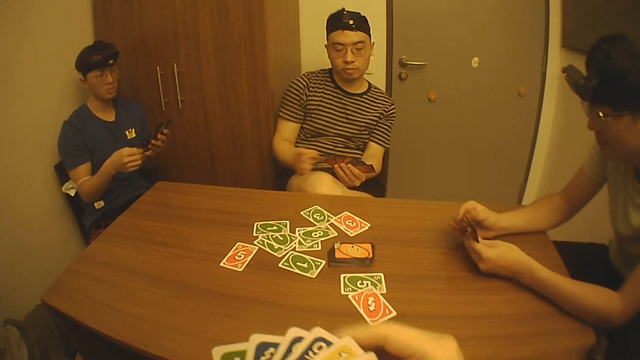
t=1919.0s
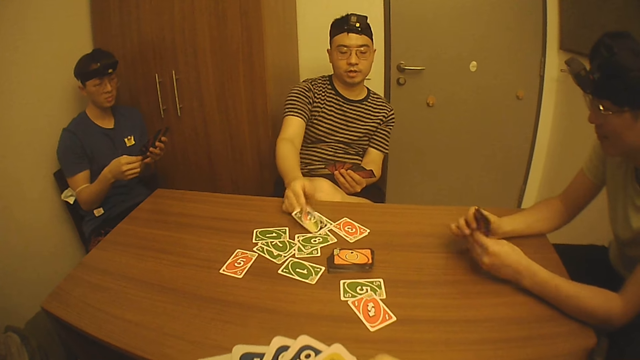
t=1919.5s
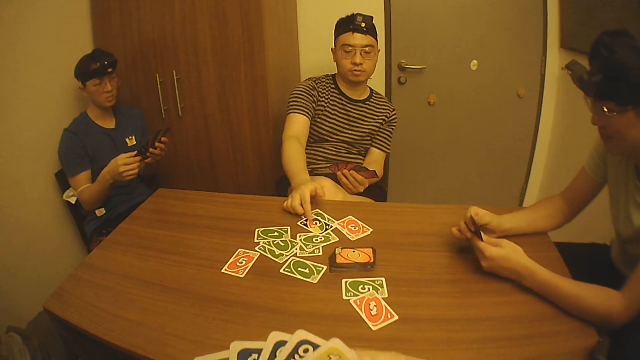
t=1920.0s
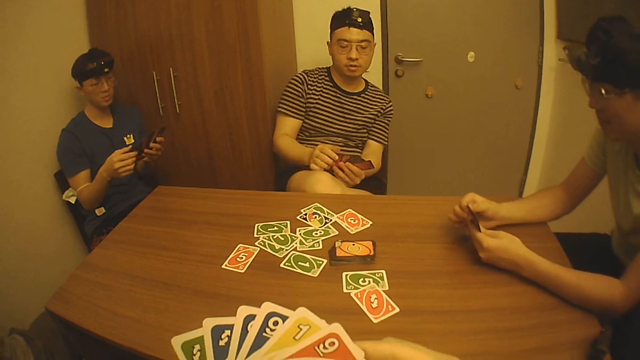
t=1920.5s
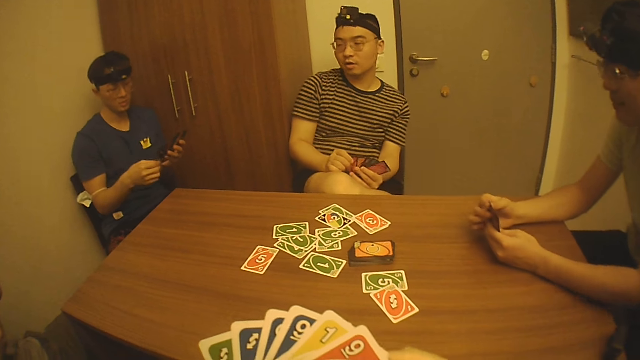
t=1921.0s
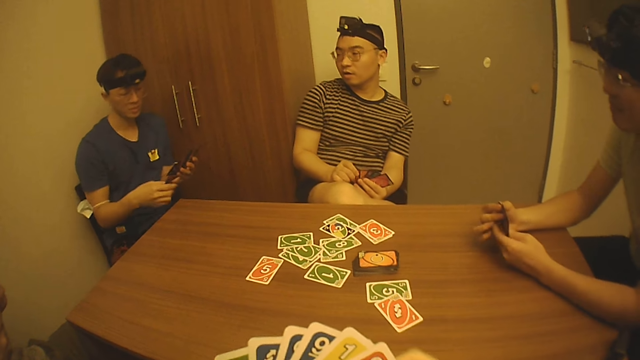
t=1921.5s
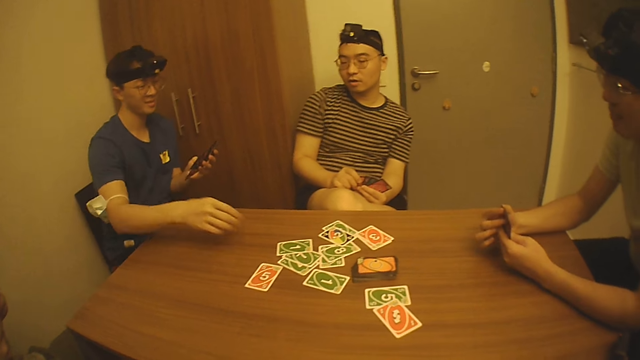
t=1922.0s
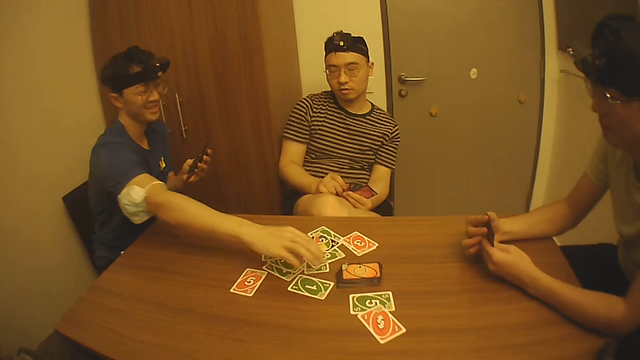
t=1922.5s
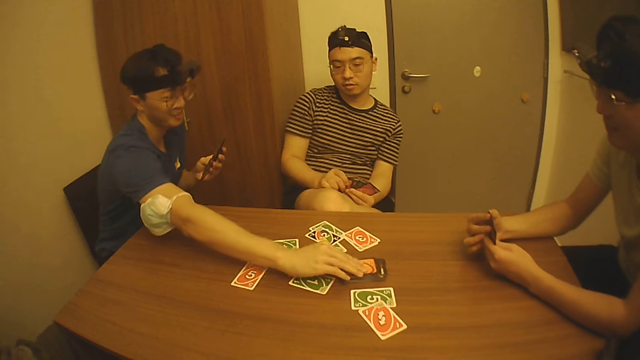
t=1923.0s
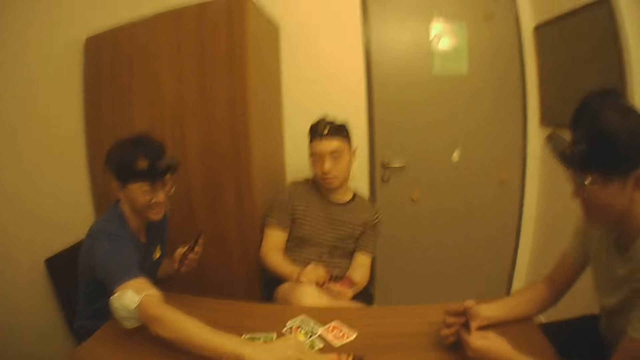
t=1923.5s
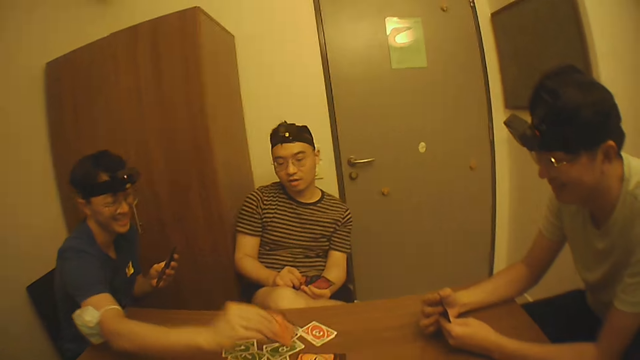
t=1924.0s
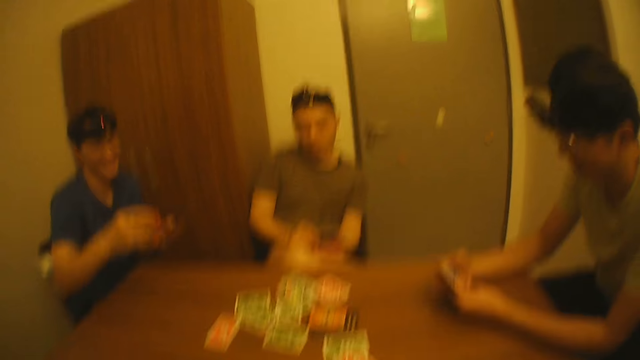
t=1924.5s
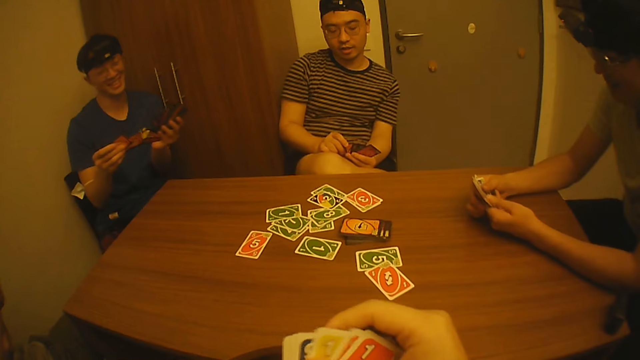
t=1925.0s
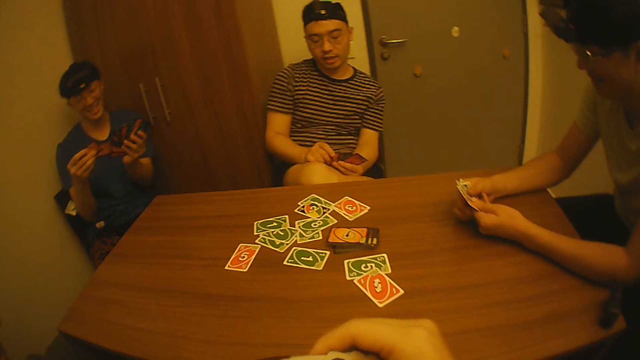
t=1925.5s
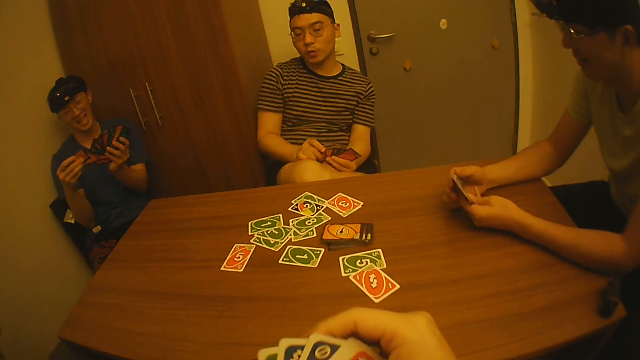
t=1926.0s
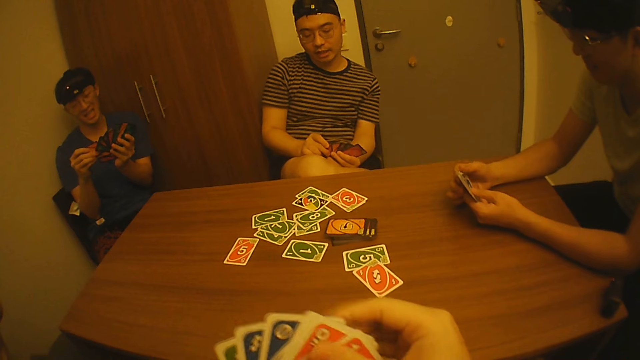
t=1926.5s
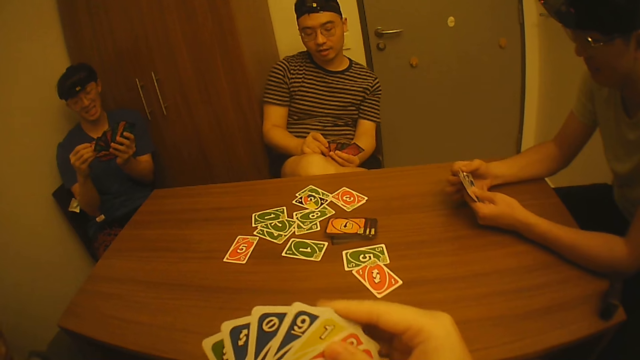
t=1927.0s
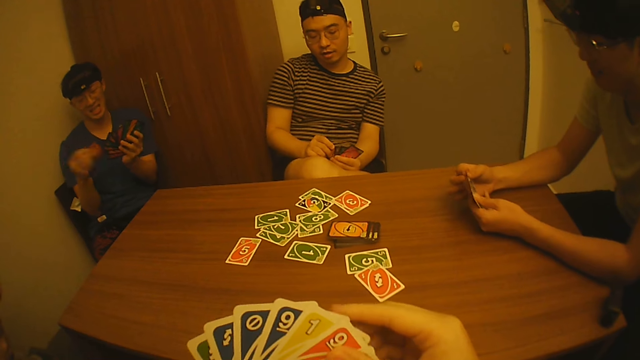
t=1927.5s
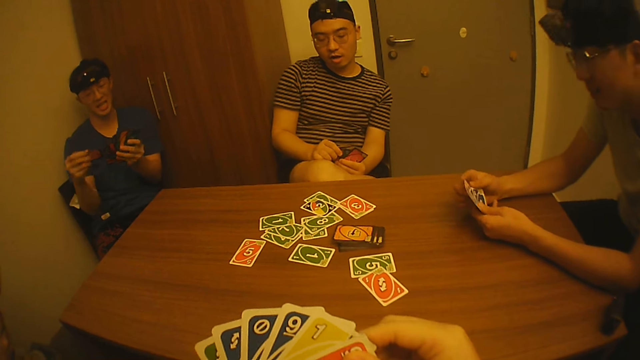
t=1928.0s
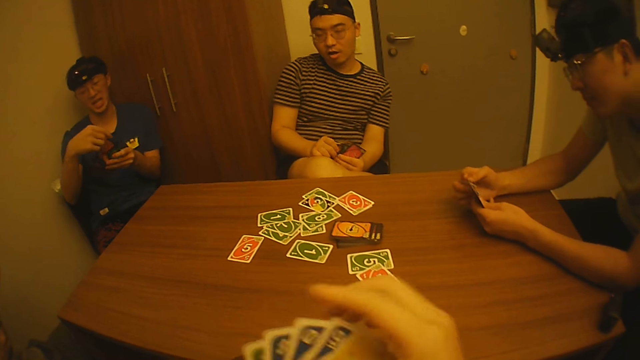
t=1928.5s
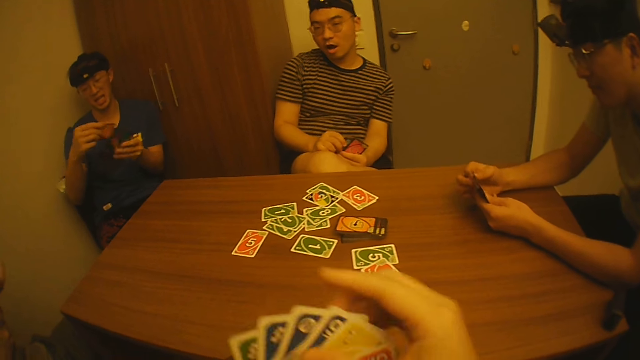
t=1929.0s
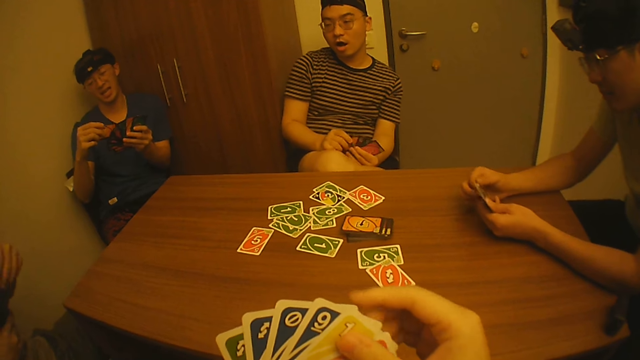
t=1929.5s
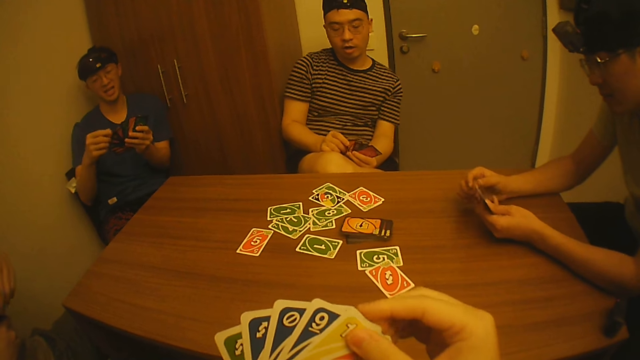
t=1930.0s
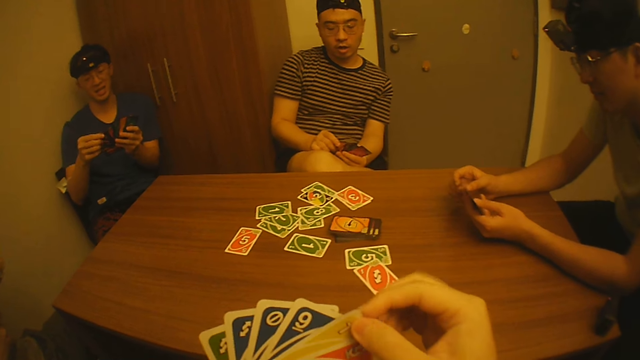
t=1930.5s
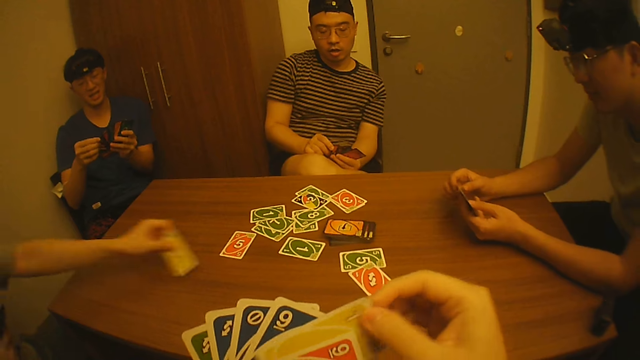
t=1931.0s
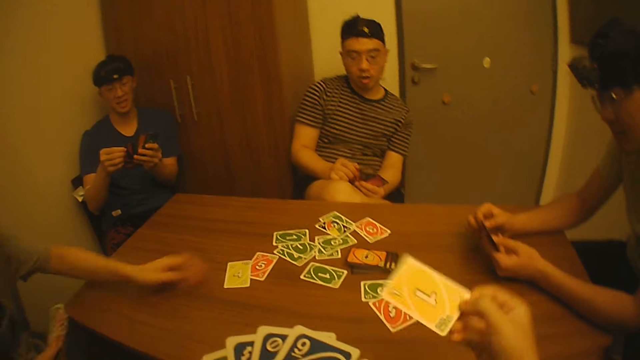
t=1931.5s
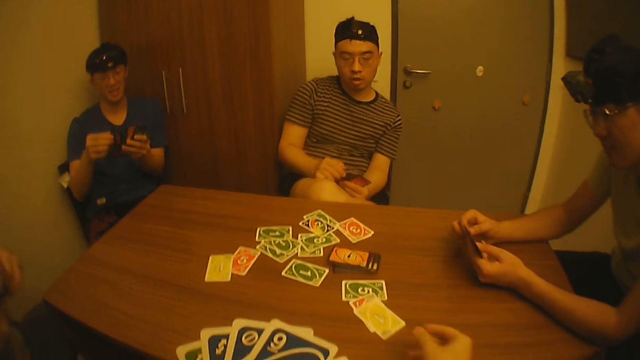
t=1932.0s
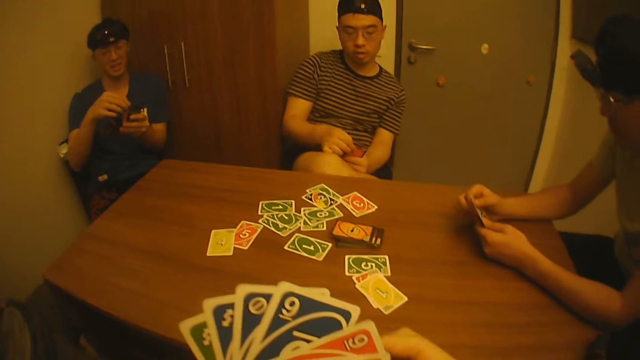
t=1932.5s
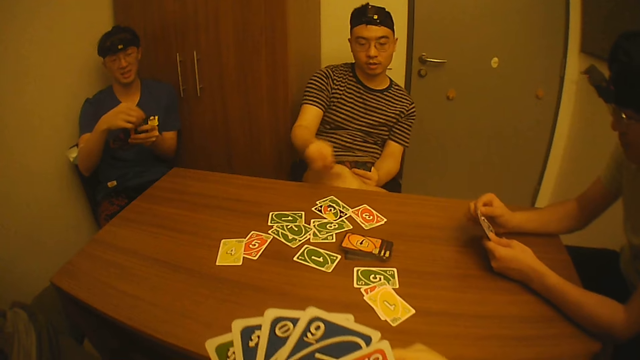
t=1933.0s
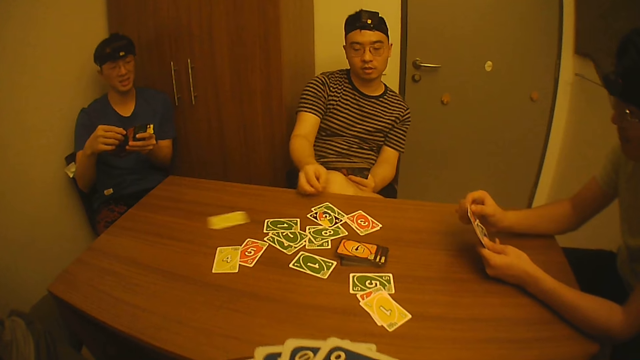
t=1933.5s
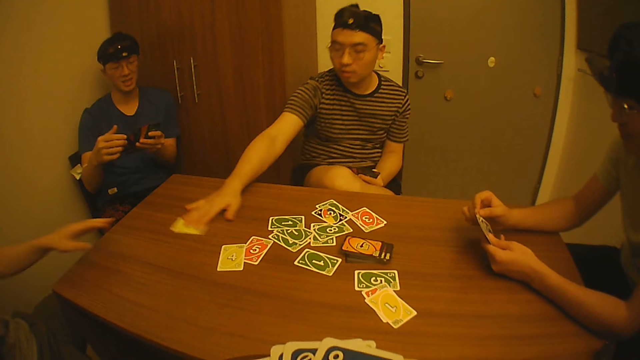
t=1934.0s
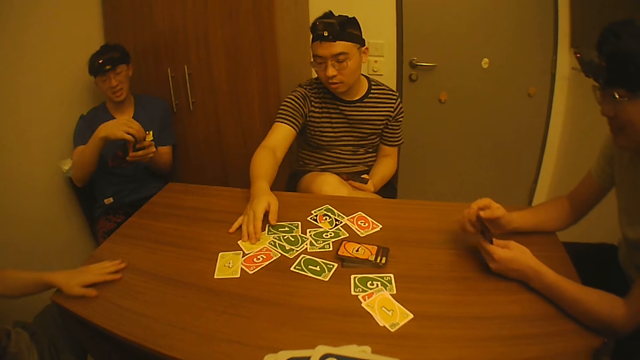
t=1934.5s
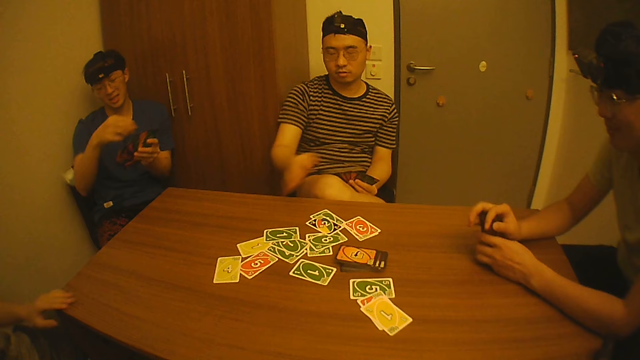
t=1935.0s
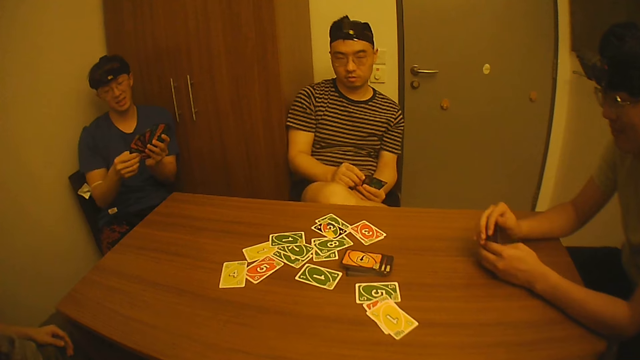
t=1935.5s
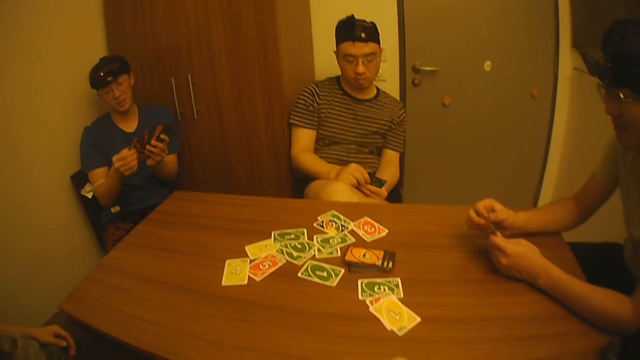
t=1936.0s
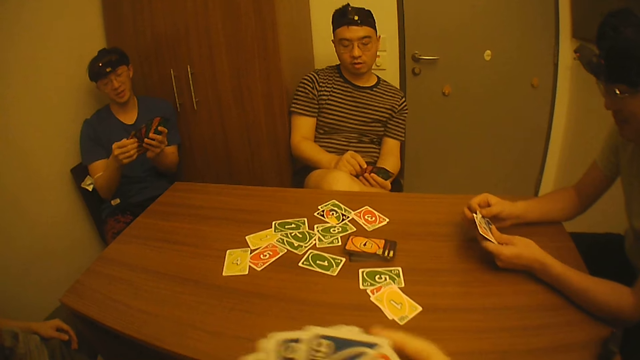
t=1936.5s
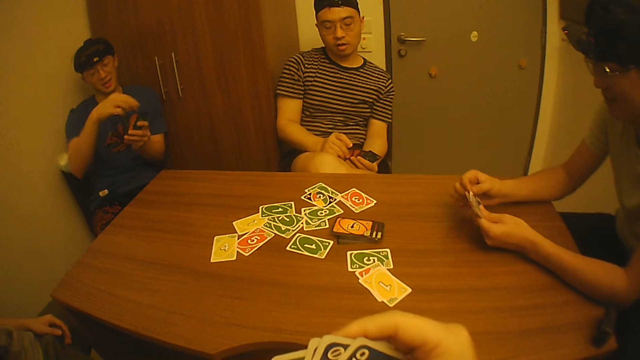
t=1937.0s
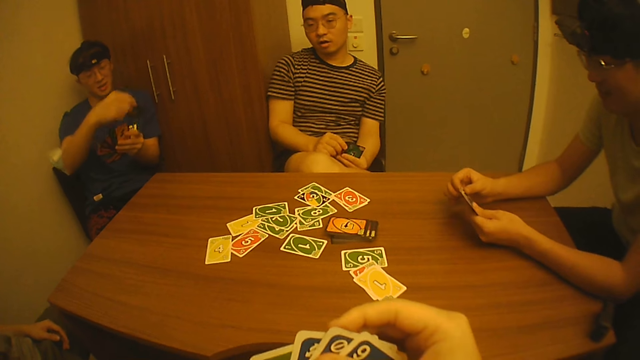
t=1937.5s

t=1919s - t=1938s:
A man places a card on the table with his right hand. Another man picks a card from the table with his right hand. The camera wearer arranges the cards. The second man arranges the cards. A third man places a card on the table with his left hand. The camera wearer drops a card on the table with his right hand. The first man drops a card on the table with his right hand and adjusts the card on the table with his right hand. The third man places his left hand on the table. The second man arranges the cards. A fourth man holds cards with both hands.
